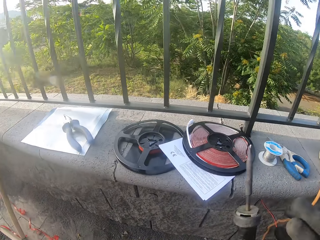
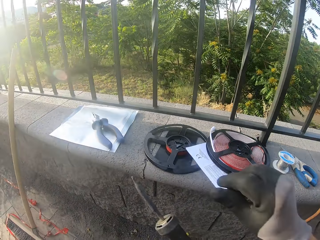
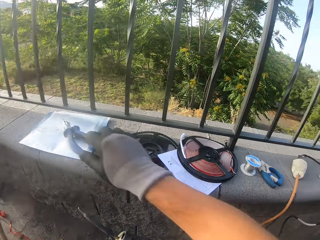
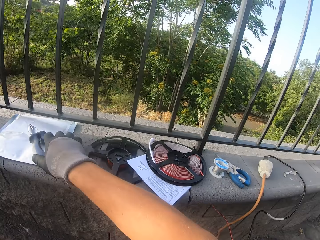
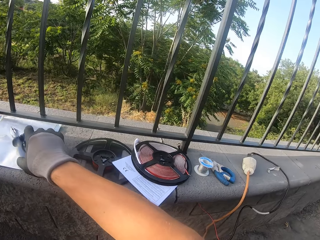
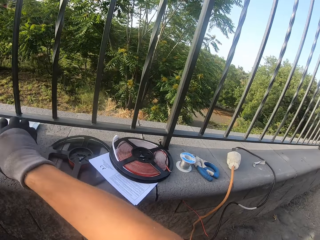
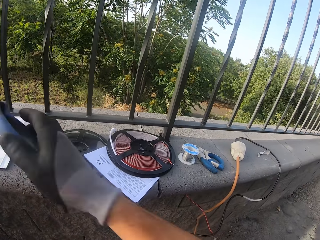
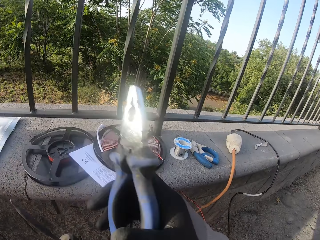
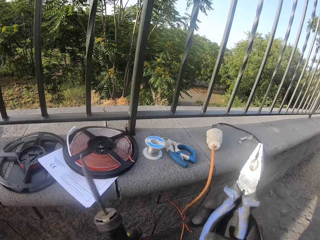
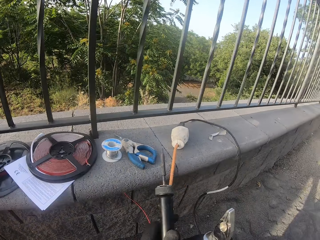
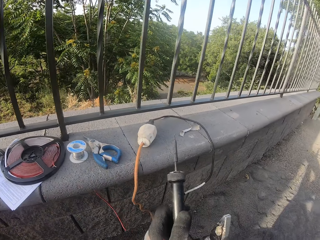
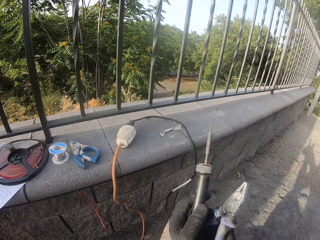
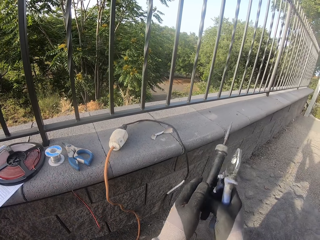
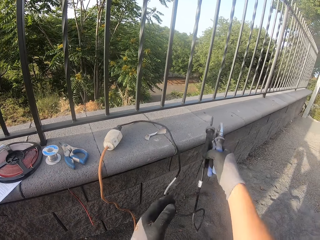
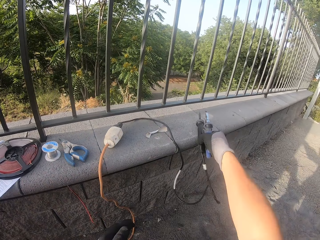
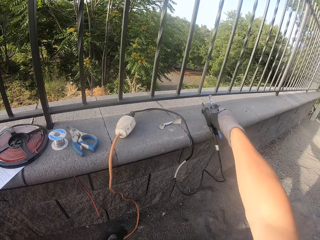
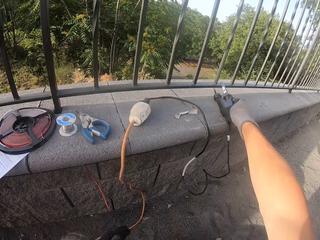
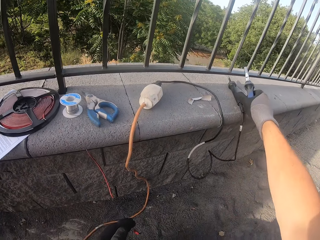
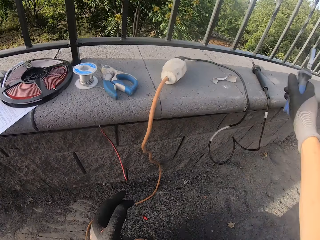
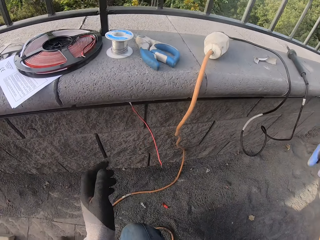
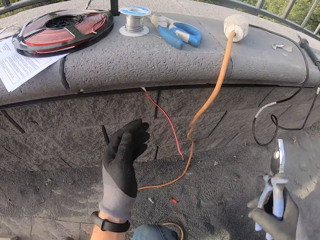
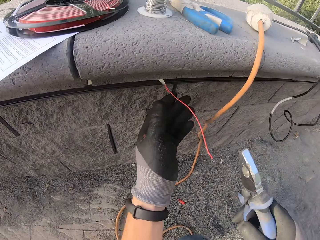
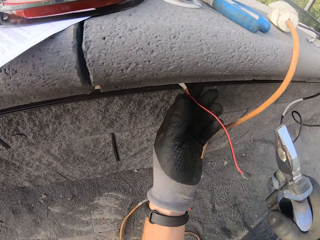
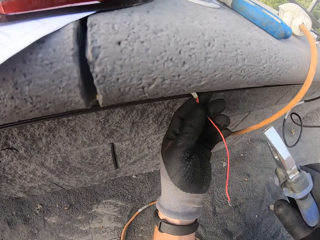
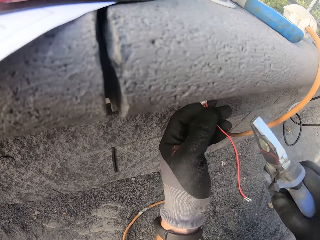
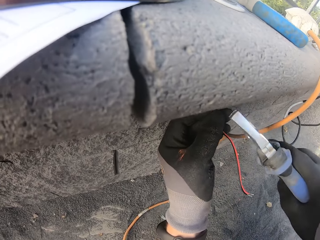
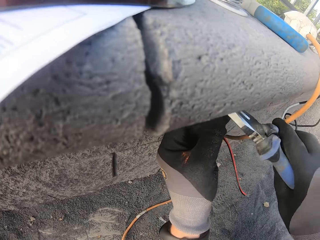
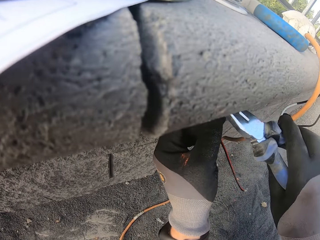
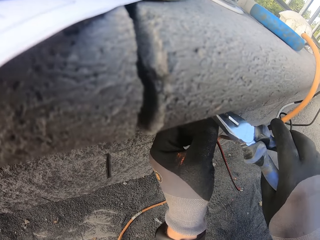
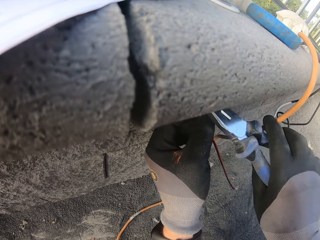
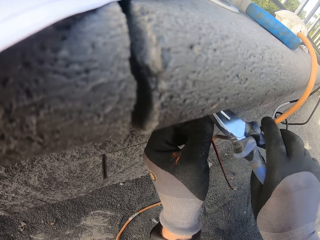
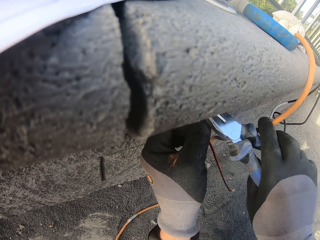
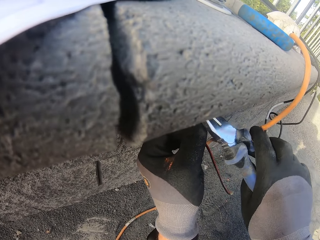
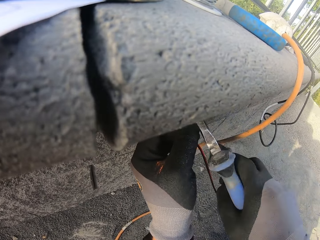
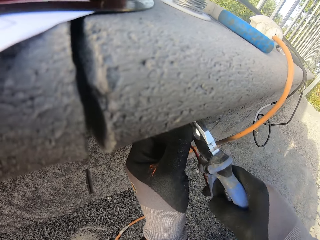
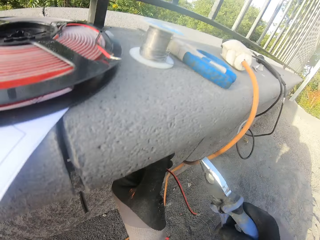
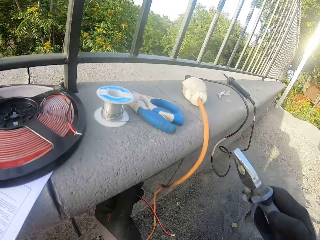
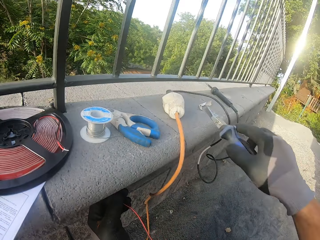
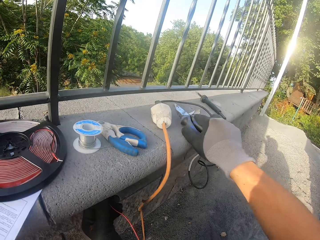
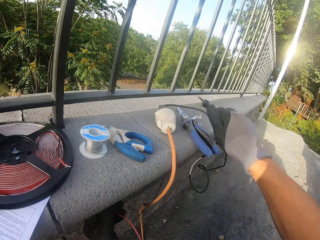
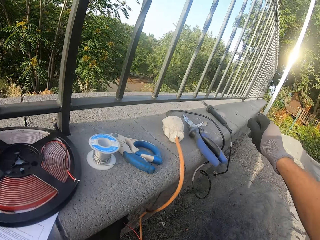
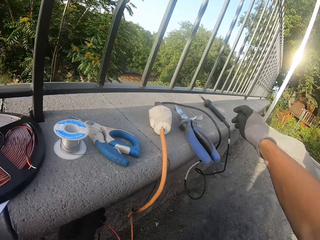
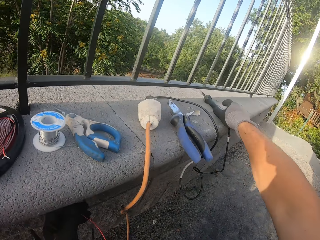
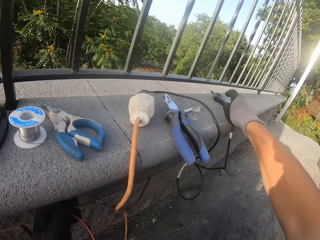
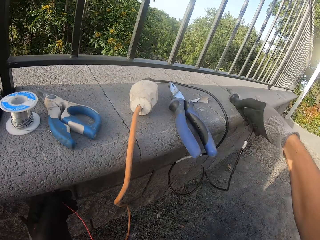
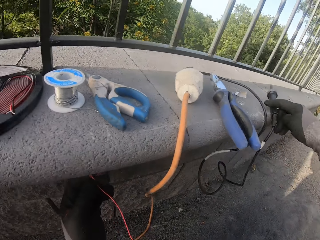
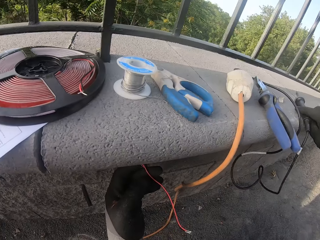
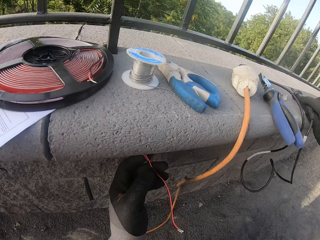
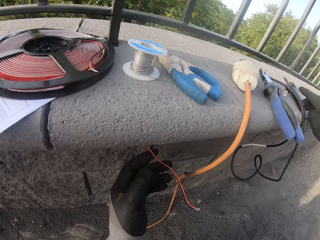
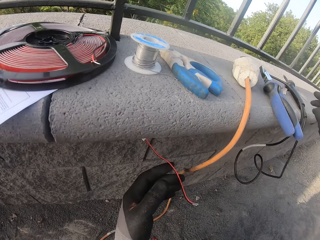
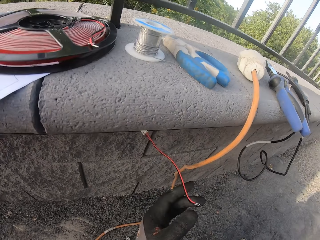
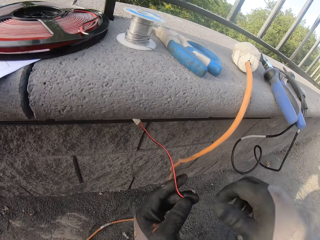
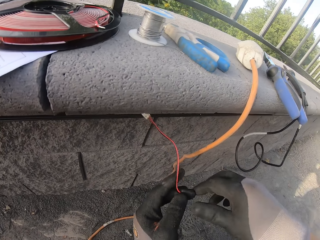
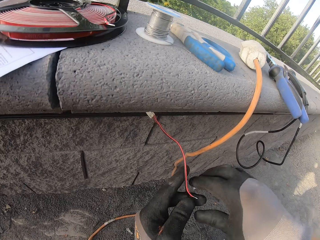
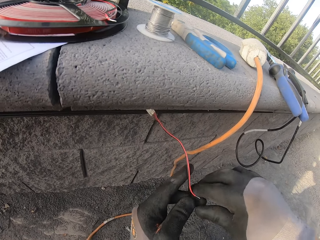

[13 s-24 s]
The camera wearer takes the pliers. They put the wire cable down. They cut the wire cable using the pliers. They take the electric metal burner. They pick the wire cable.

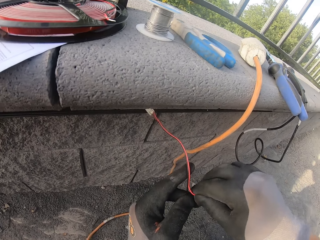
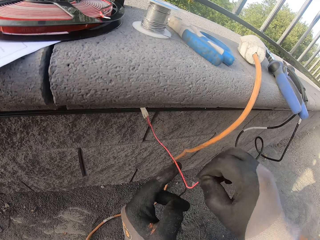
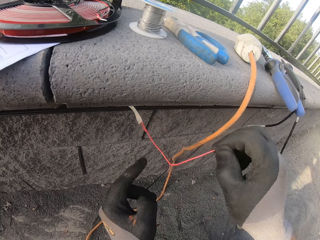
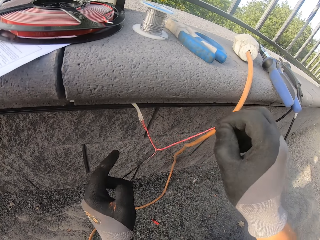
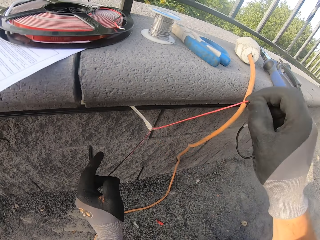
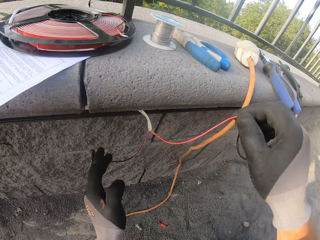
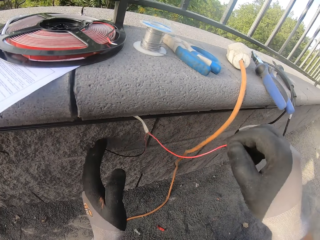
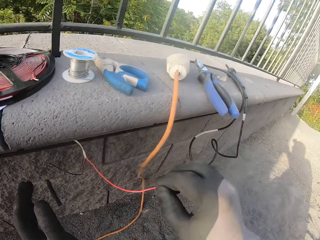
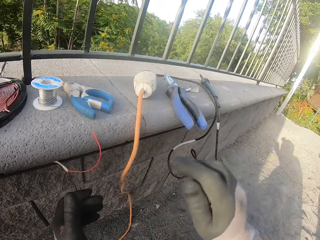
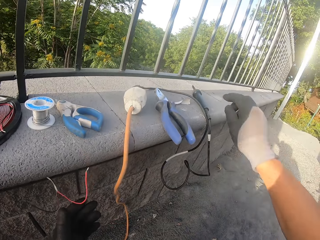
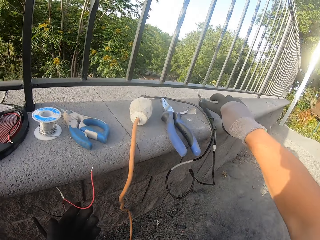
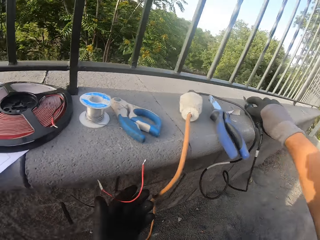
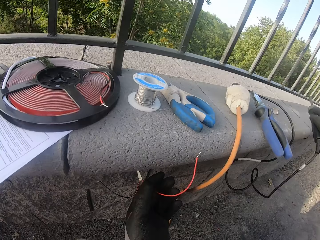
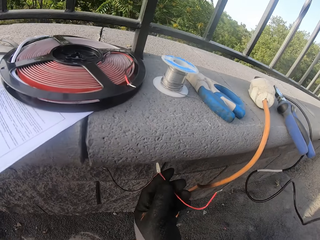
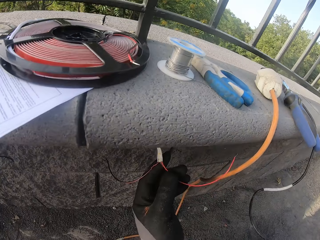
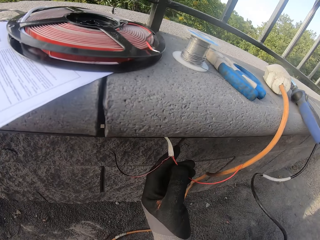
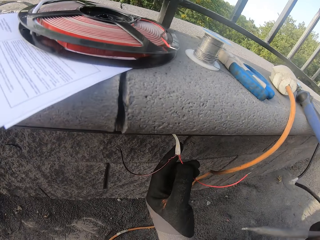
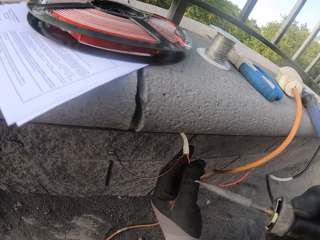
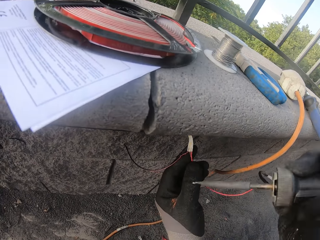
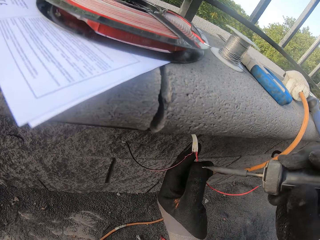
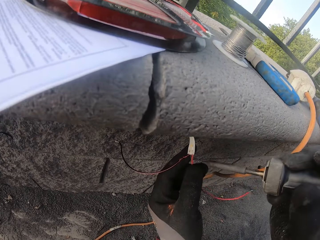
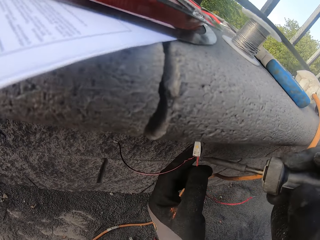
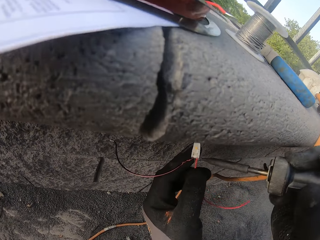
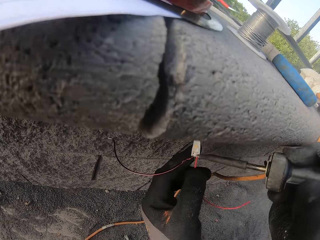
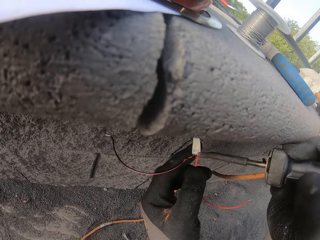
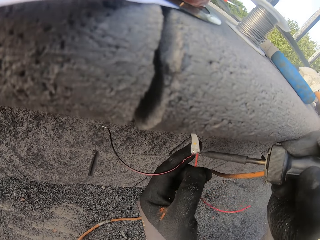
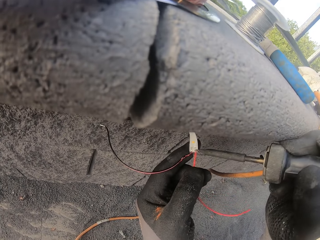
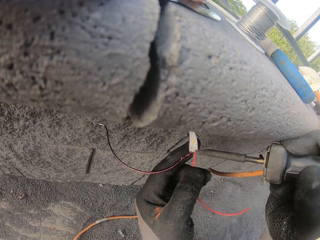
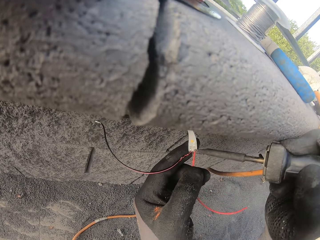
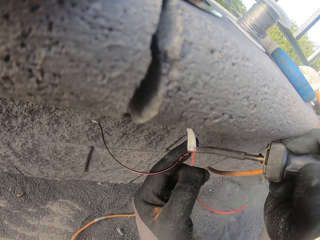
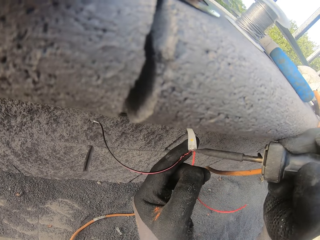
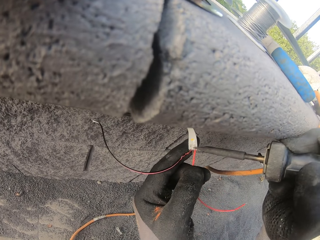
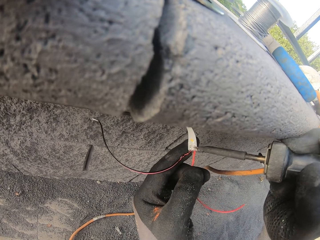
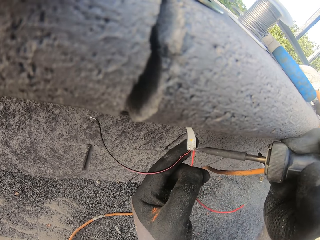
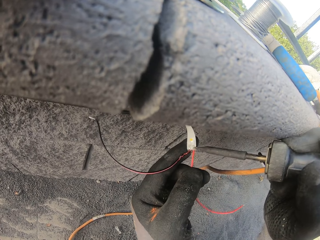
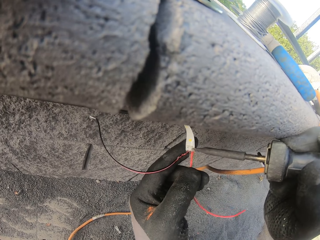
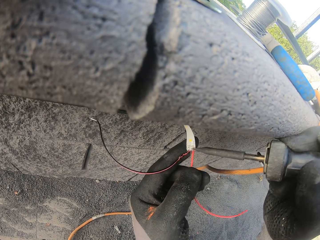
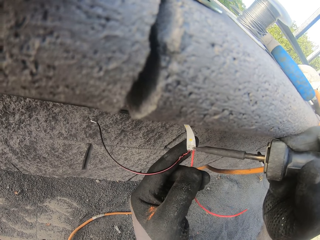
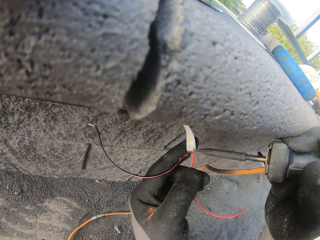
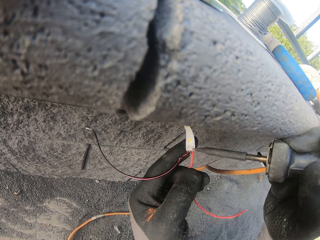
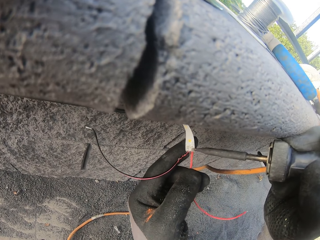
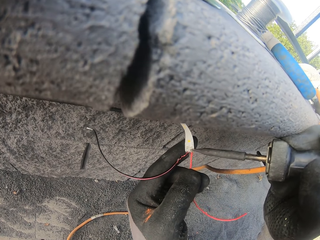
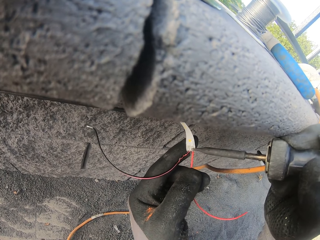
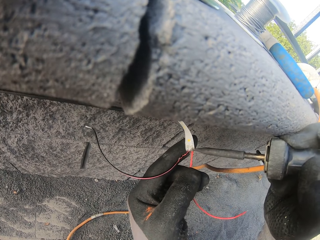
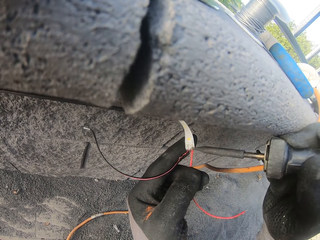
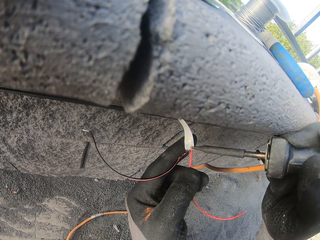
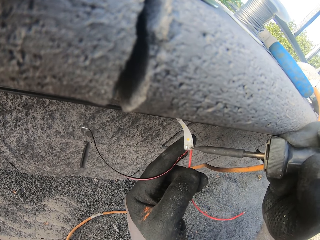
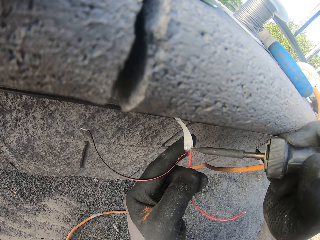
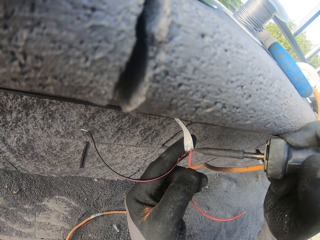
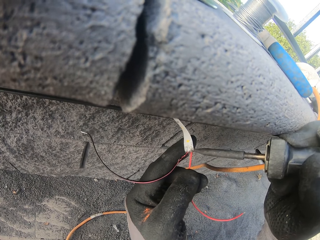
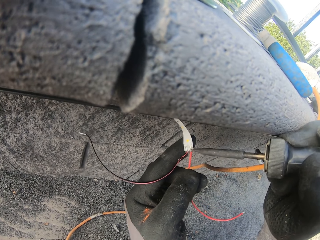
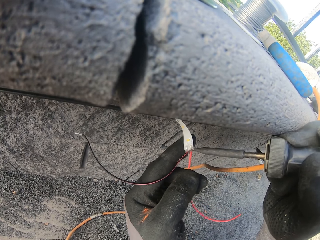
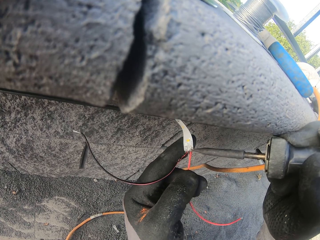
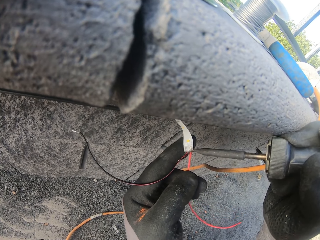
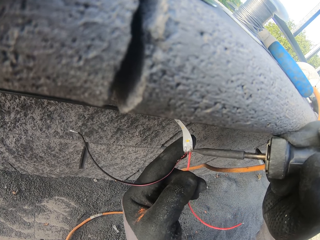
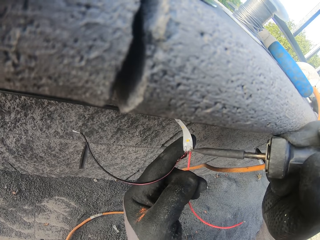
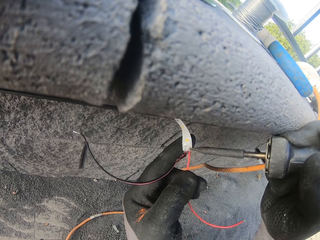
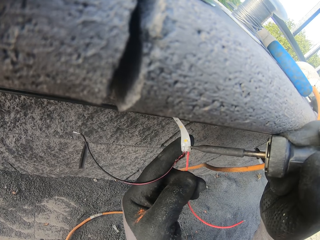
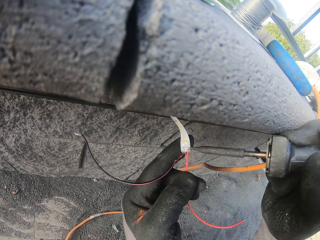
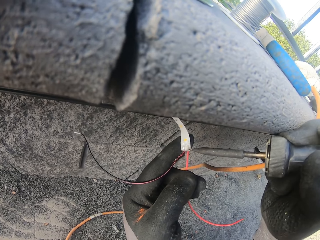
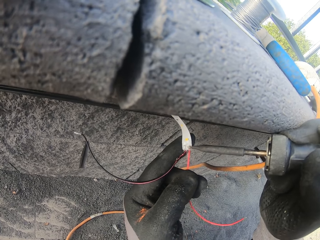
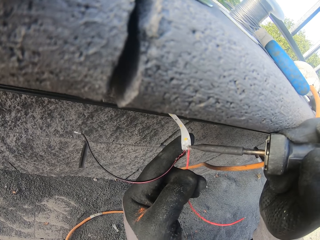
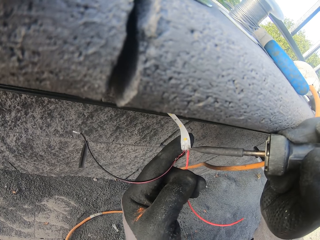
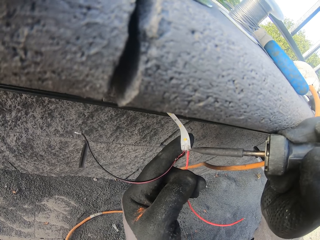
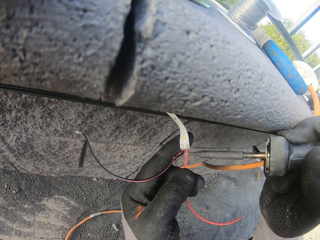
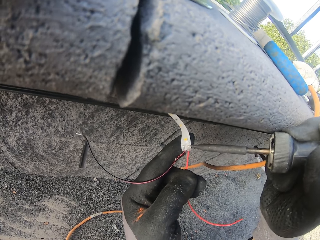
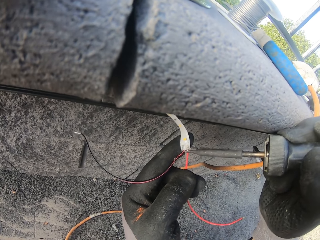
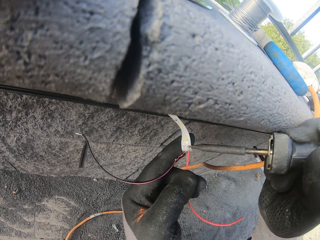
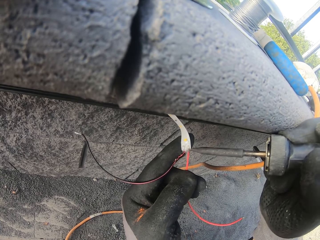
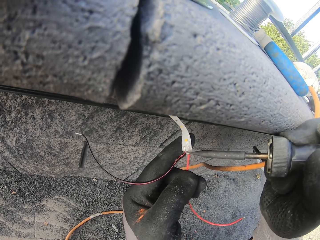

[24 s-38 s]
The camera wearer pulls the cable into two. They take the electric metal burner. They pick the wire cable. They fire the cable using the electric metal burner. They remove something from the wire.
